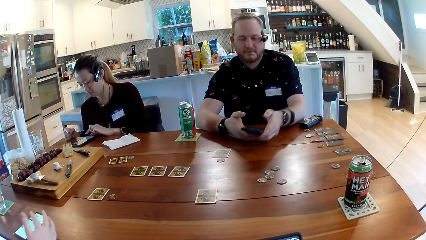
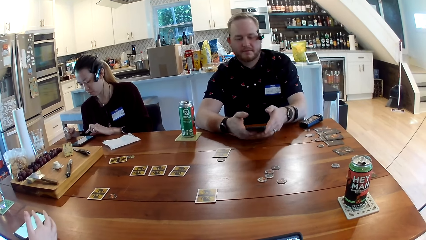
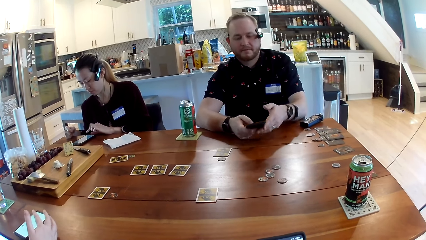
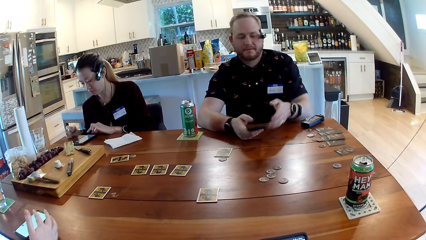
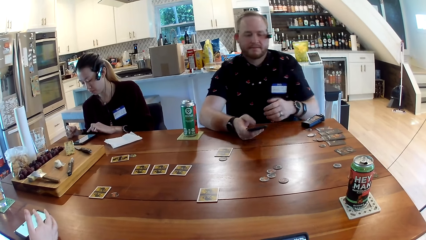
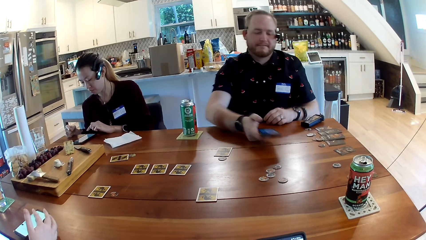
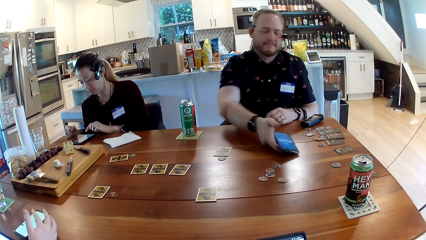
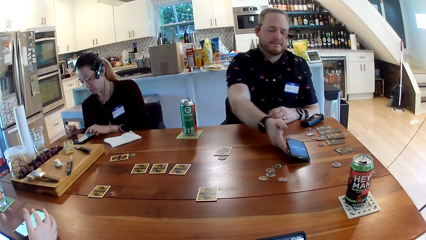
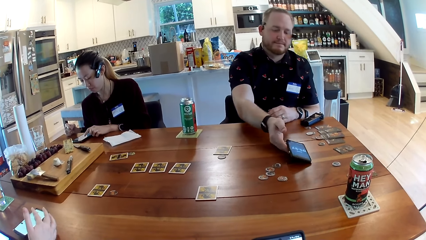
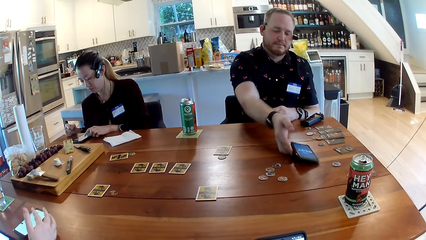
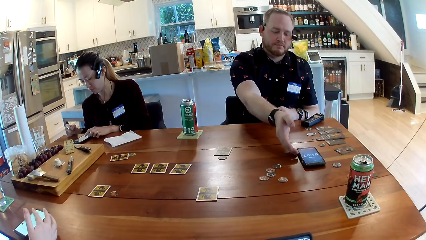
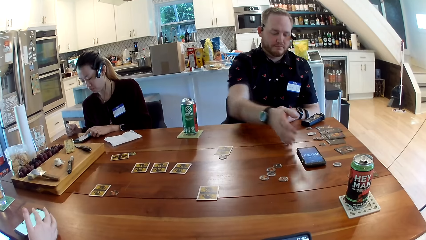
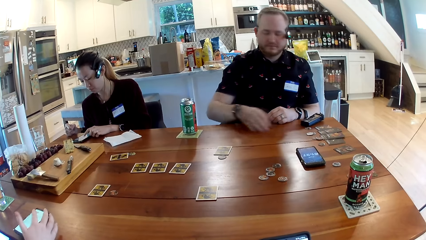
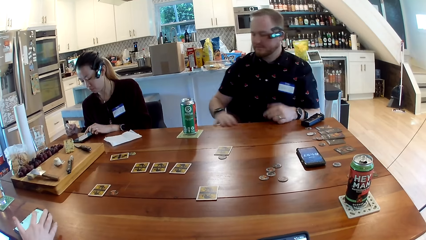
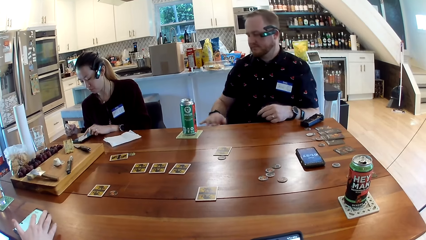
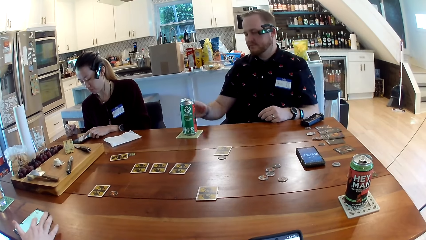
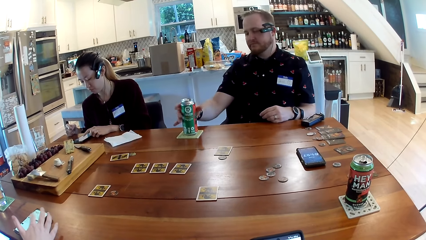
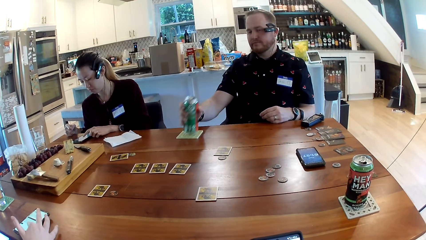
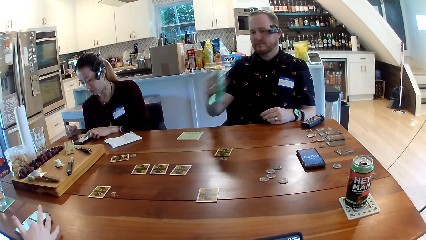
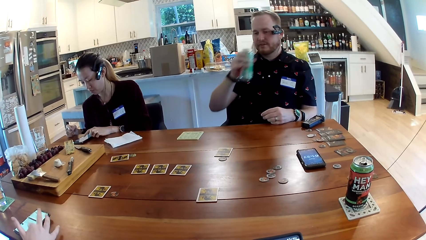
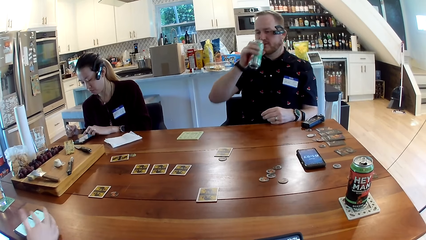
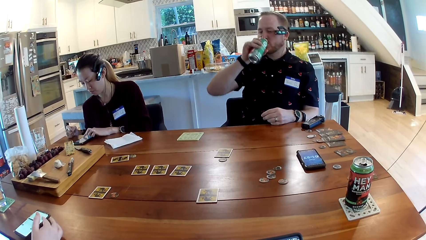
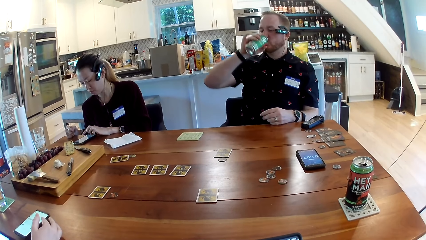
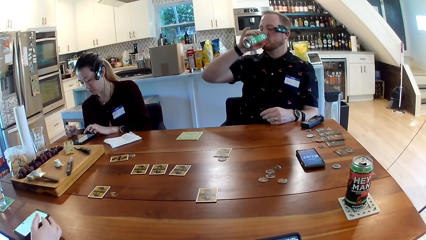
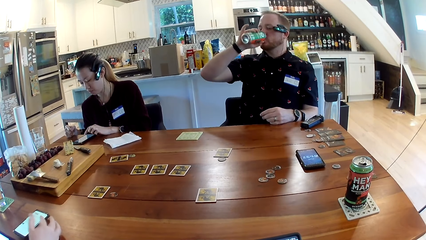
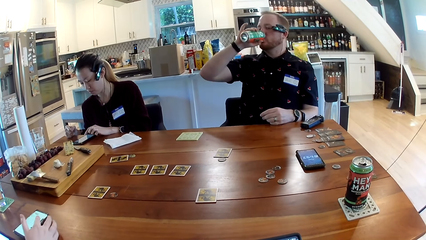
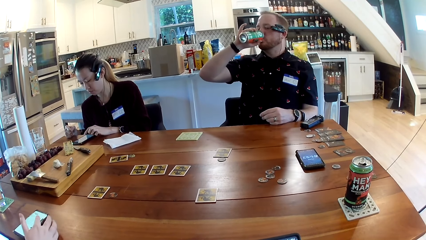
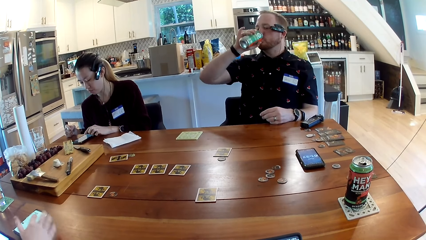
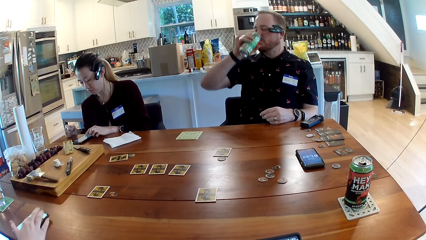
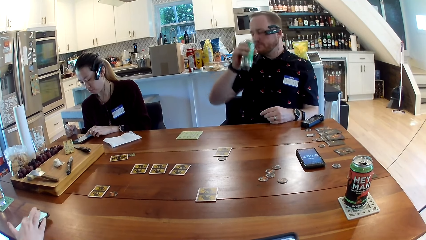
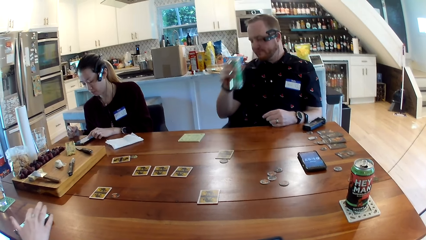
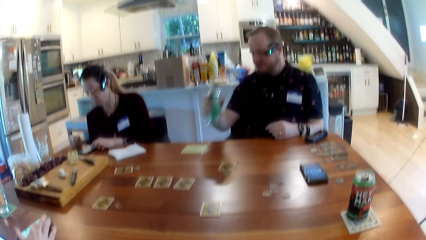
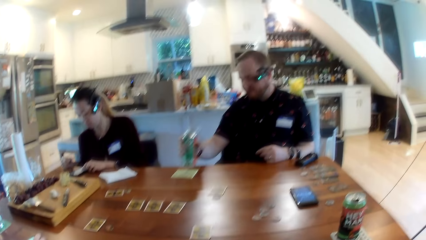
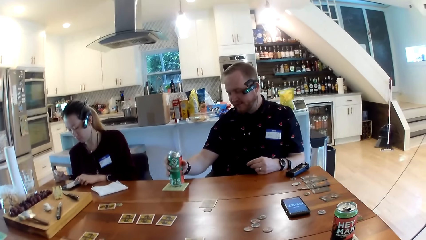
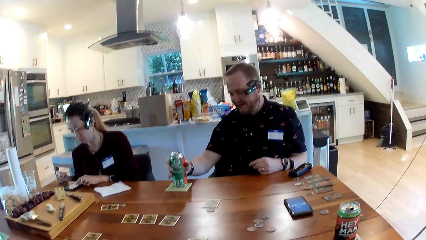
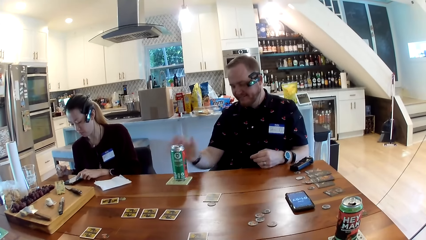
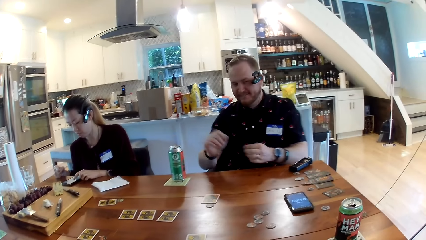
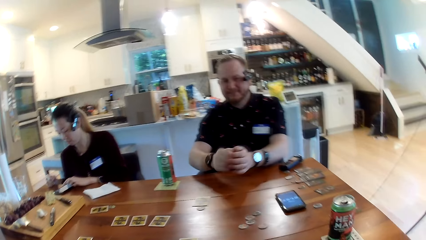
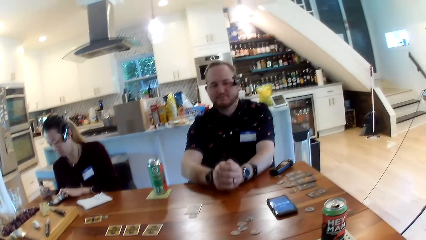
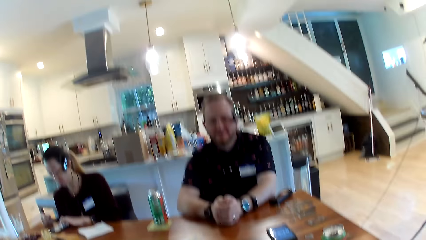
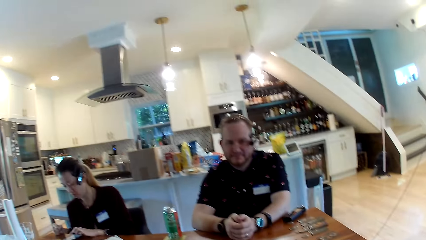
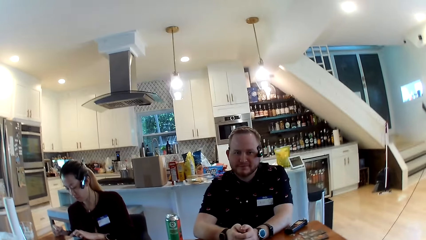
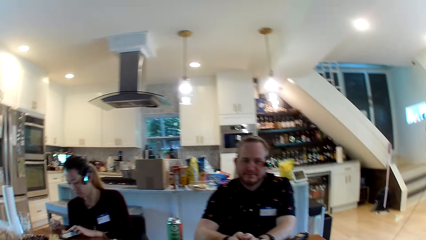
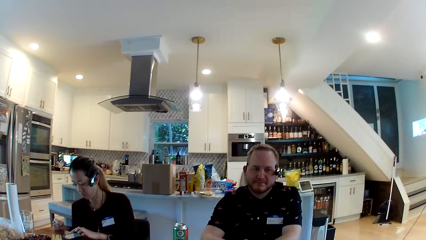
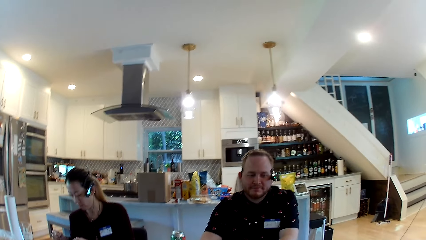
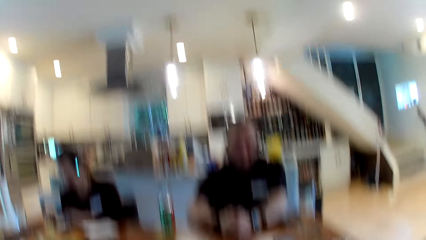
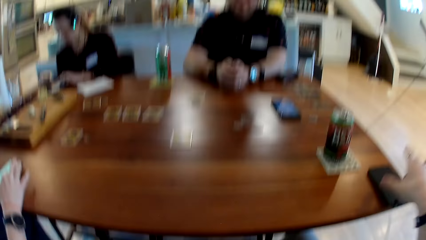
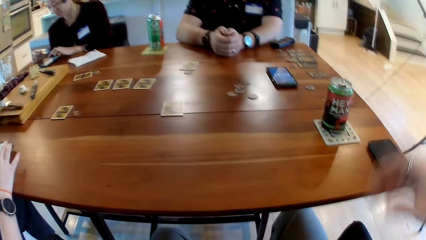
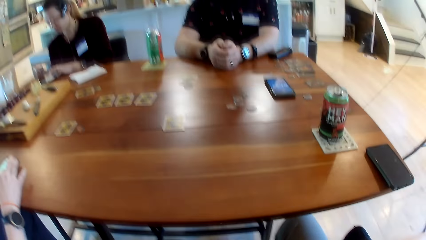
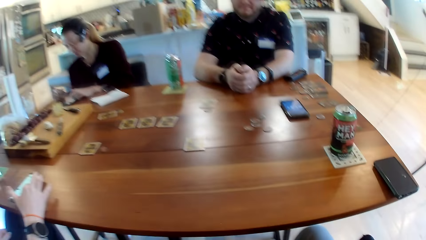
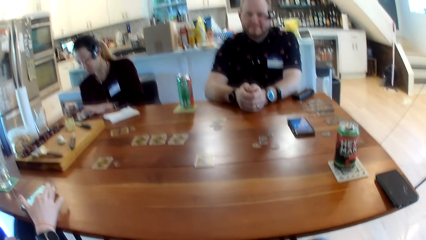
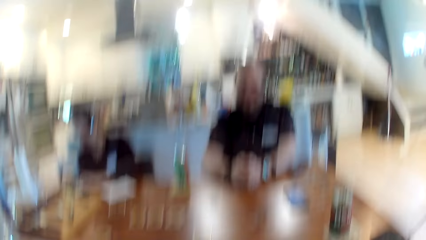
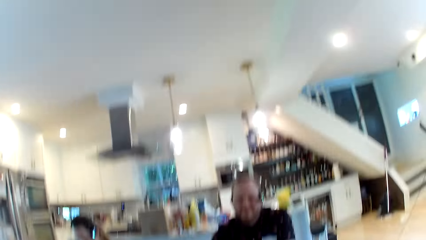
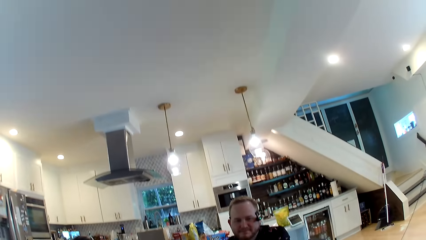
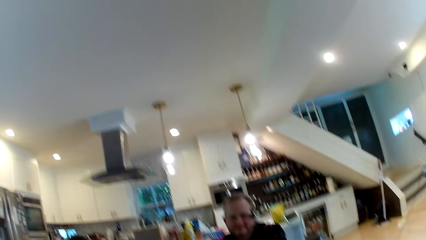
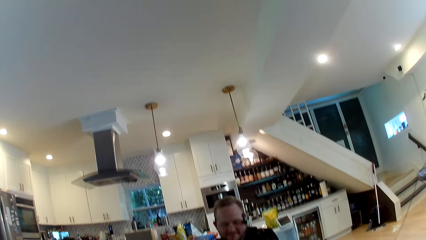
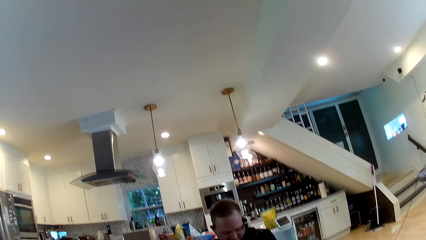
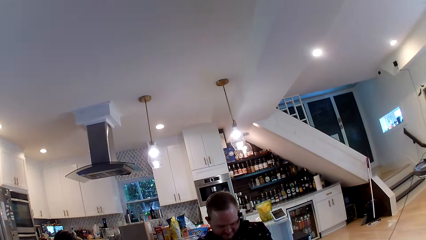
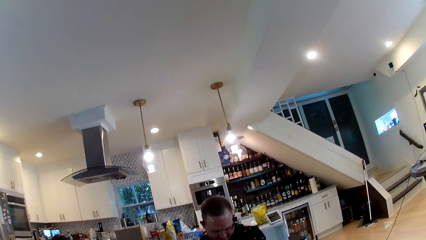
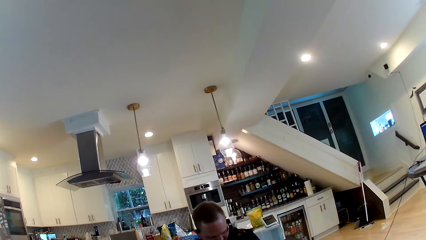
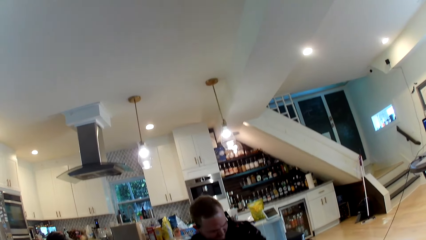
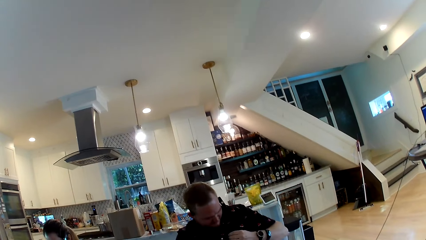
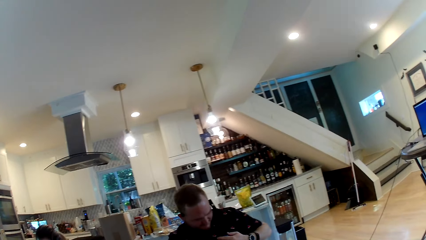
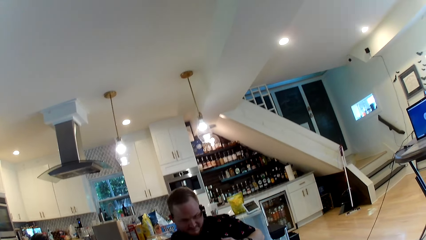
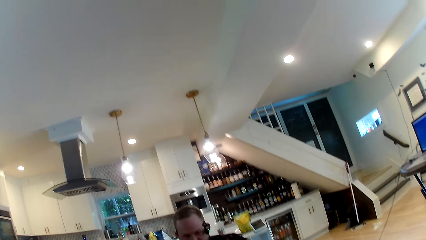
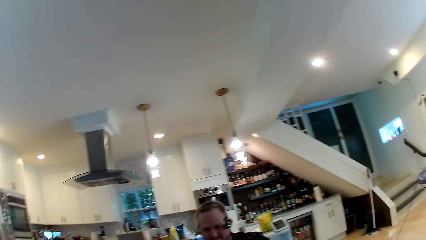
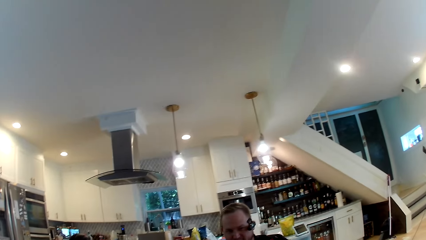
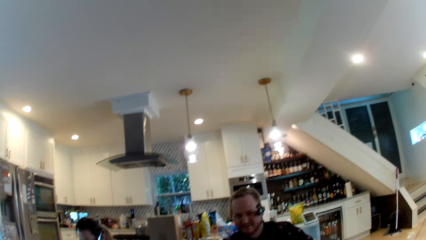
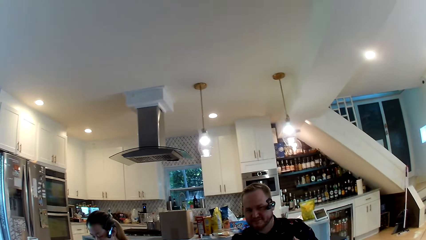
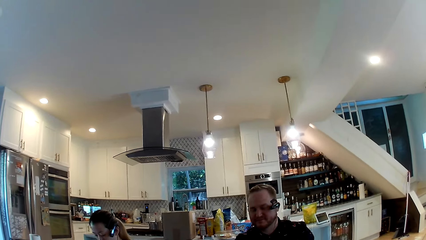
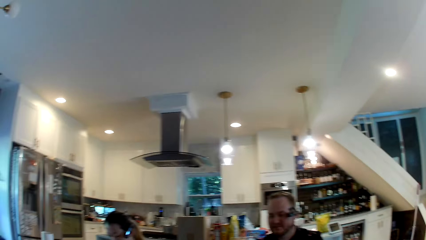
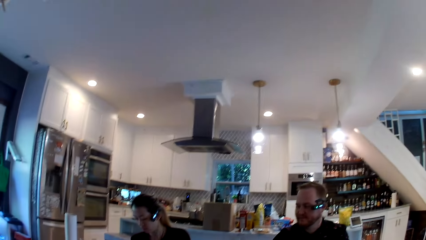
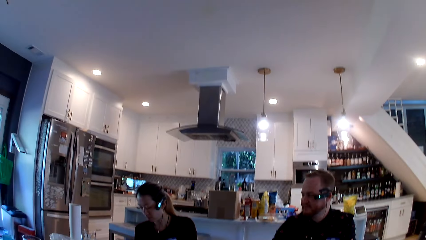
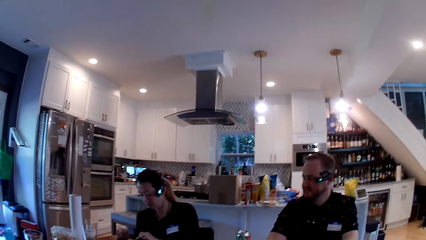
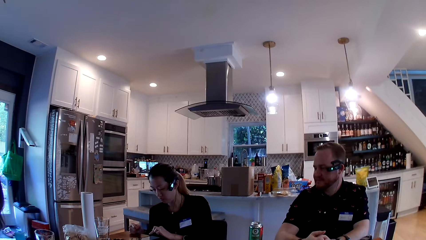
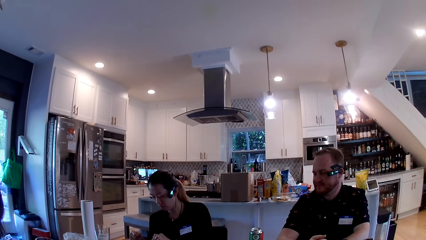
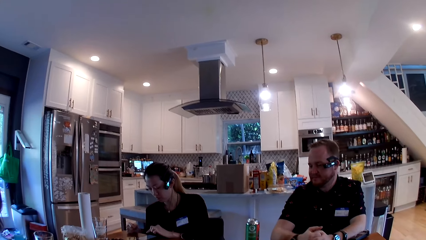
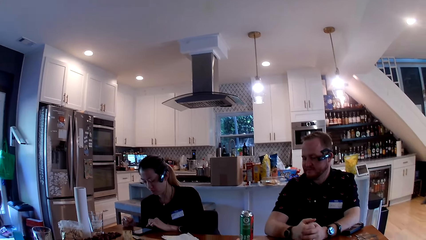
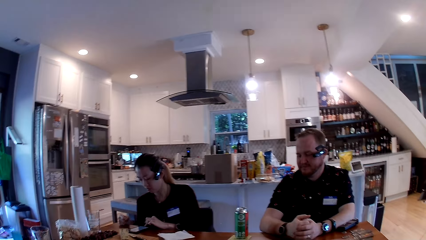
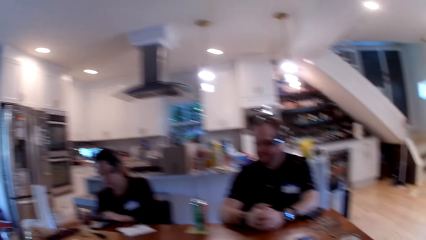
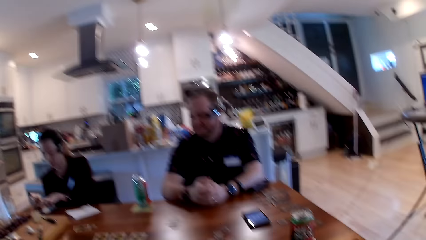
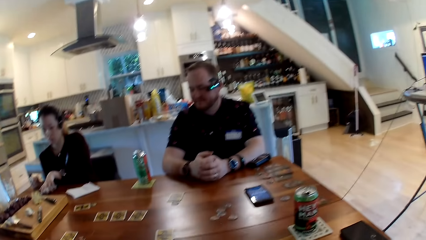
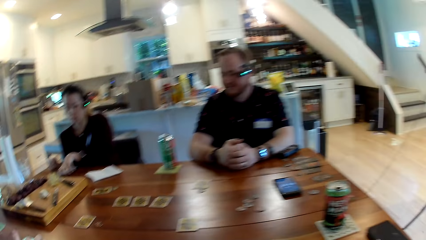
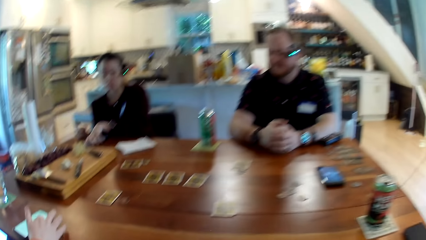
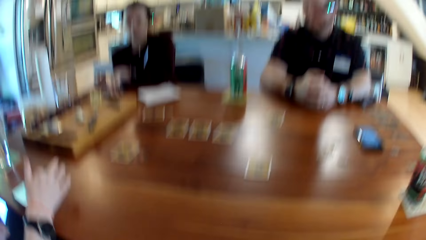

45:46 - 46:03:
A man drops his phone on the table with his right hand. He takes a bottled can from the table with his right hand. He drinks from the can drink with his right hand. He drops the bottled can on the table with his right hand.
